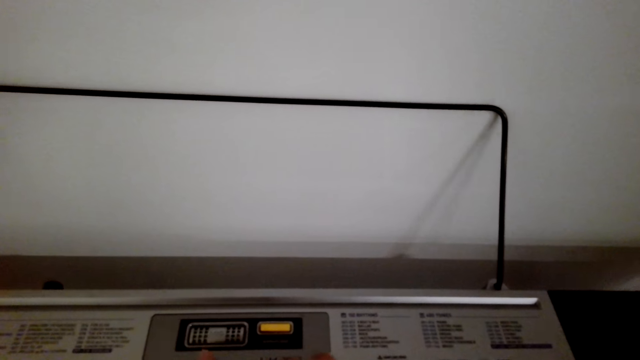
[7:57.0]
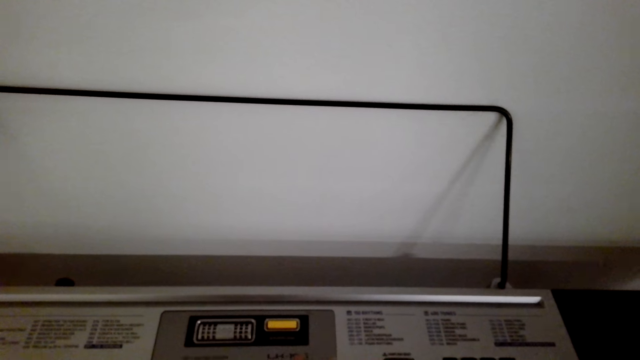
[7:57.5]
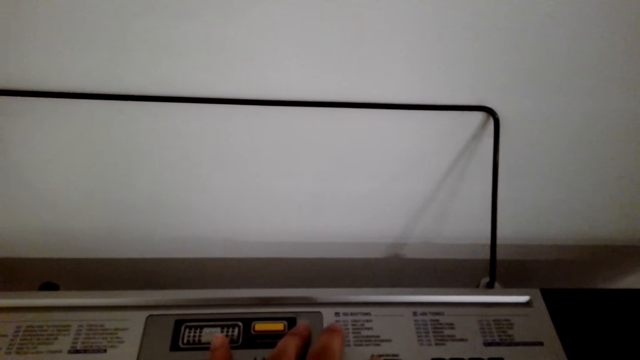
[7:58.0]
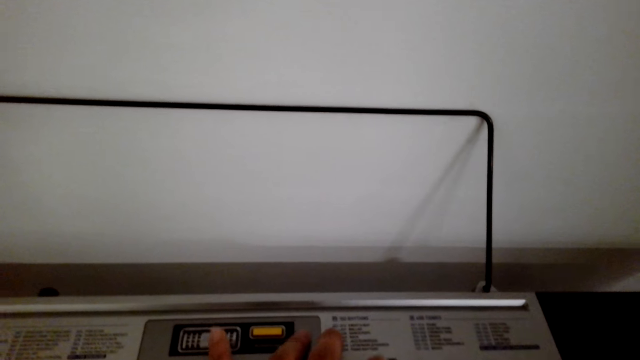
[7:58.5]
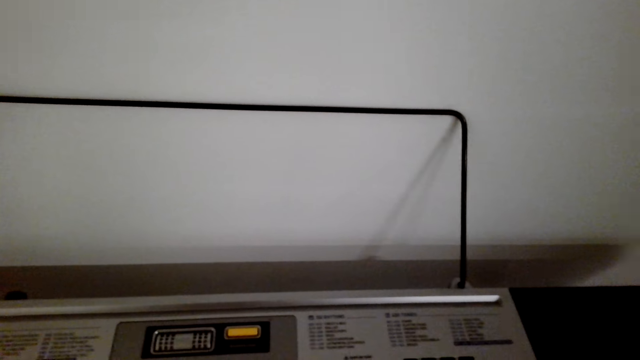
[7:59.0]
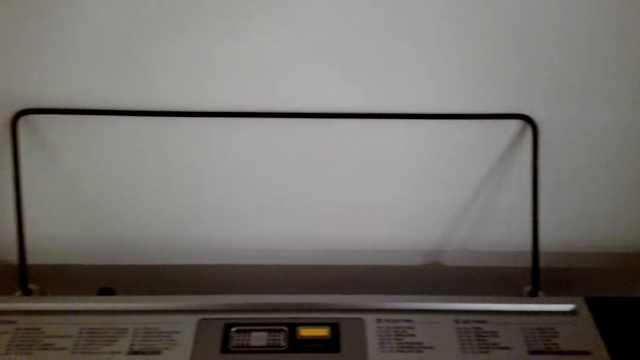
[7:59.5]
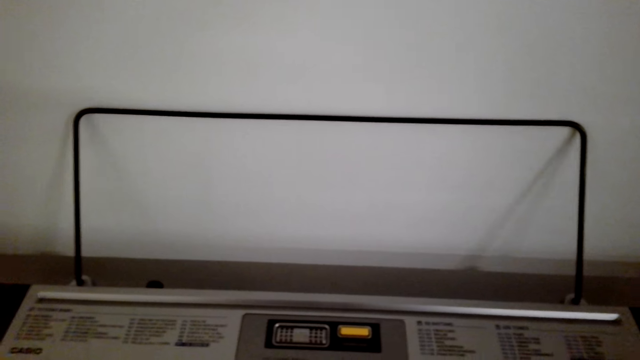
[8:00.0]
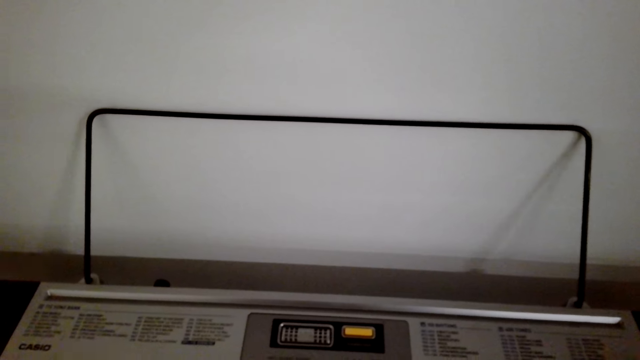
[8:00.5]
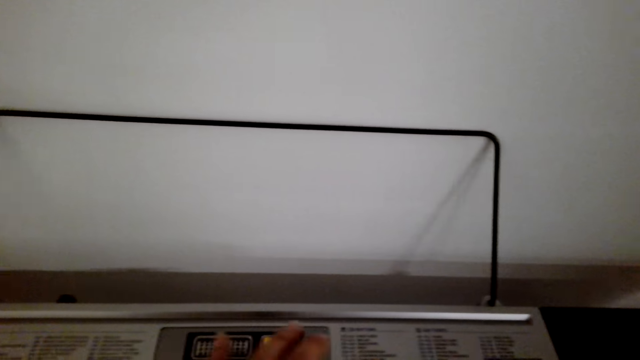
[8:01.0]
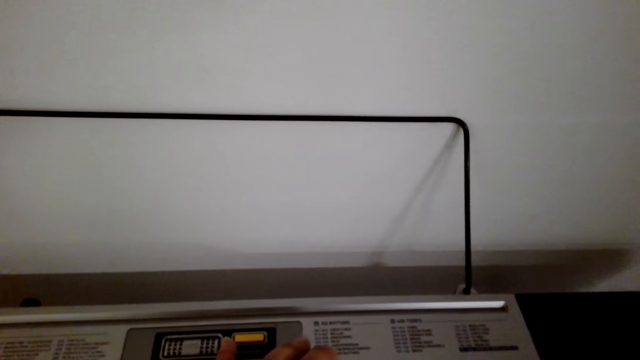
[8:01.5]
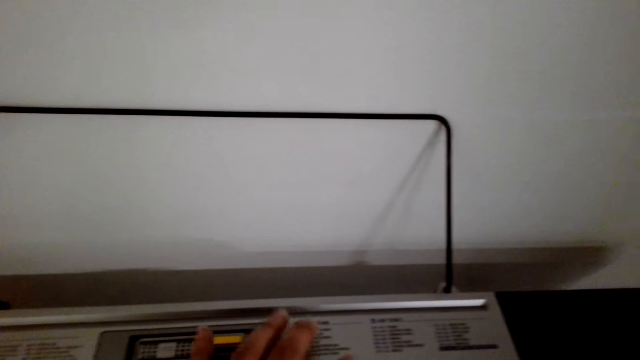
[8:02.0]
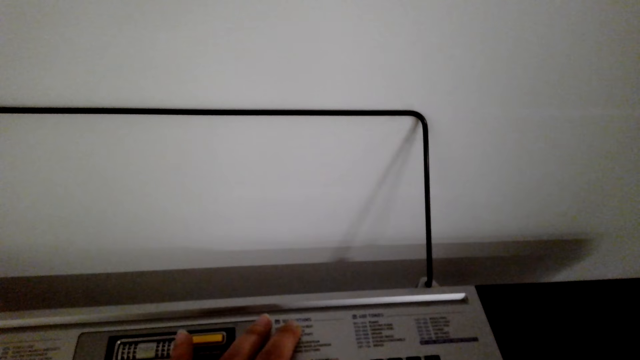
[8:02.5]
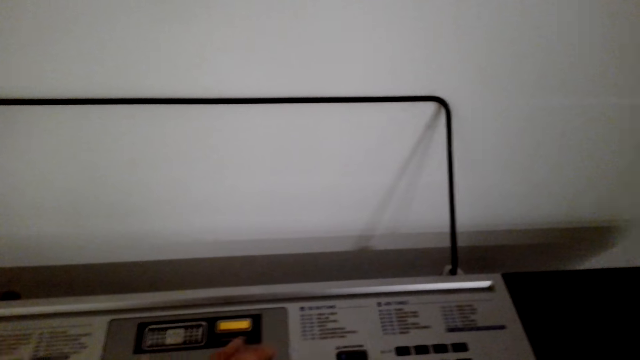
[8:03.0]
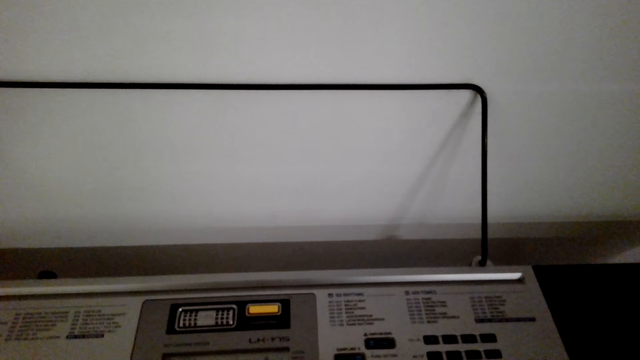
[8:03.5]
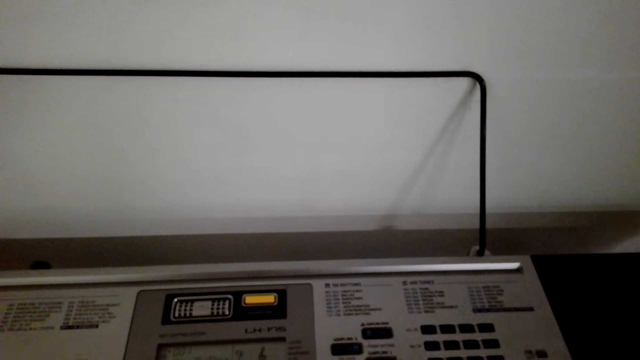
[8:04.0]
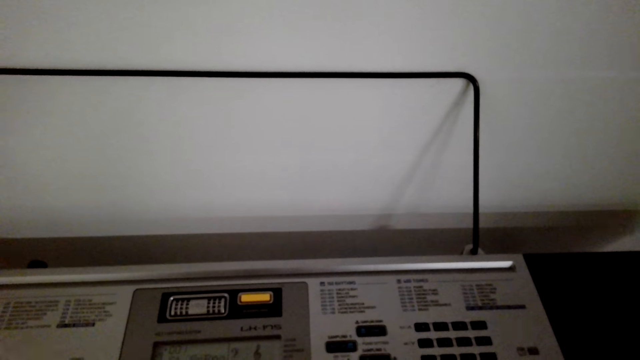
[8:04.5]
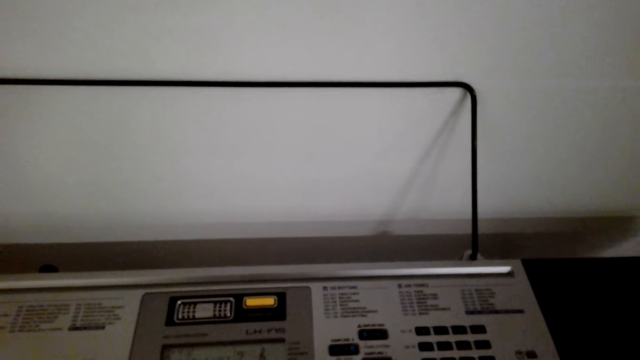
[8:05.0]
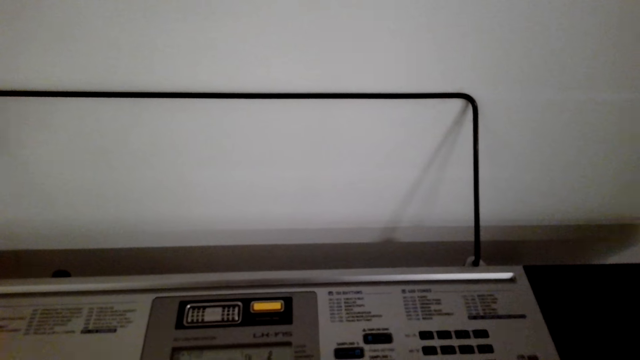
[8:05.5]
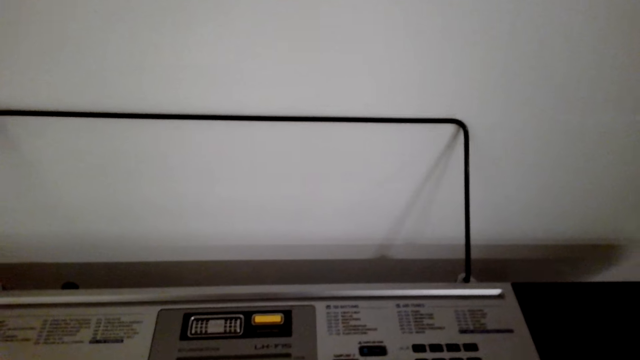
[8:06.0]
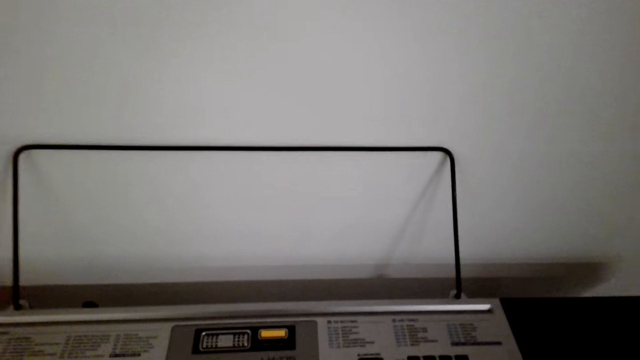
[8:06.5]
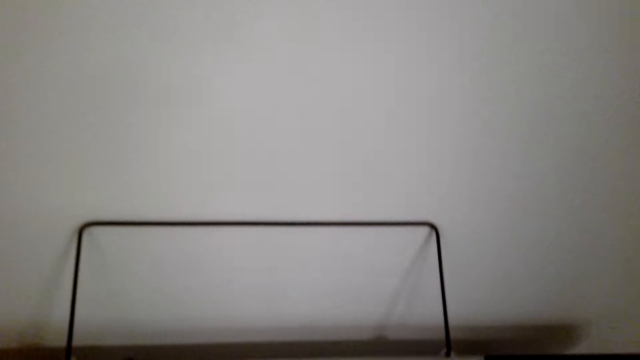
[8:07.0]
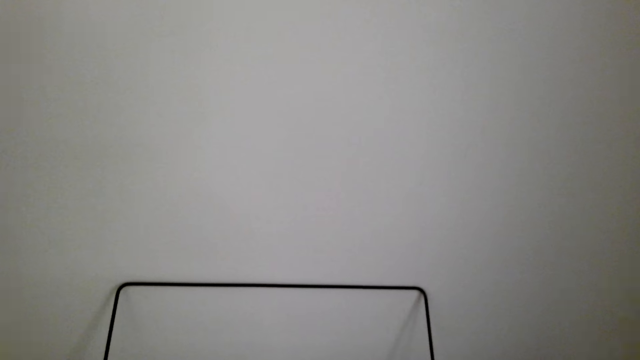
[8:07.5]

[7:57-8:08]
The camera wearer presses the piano buttons. They stop playing the piano. They look at the piano.

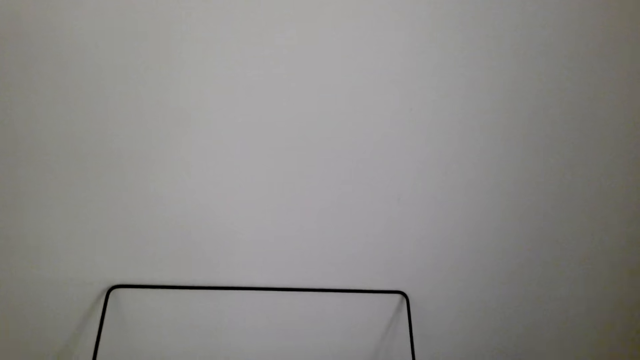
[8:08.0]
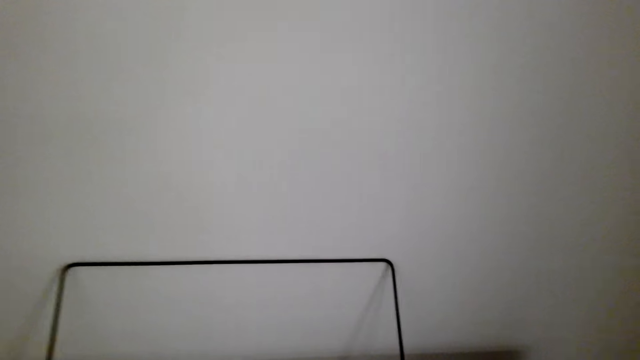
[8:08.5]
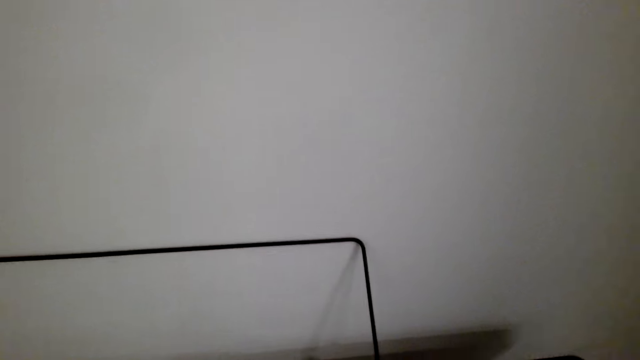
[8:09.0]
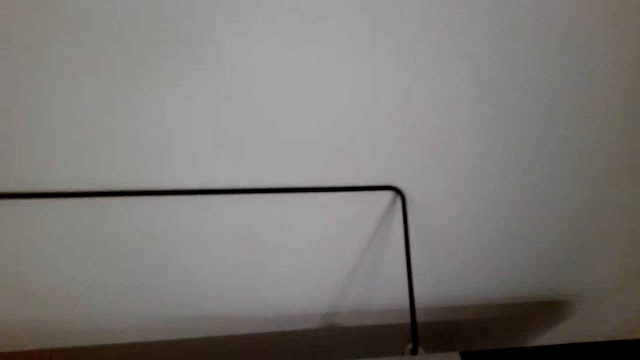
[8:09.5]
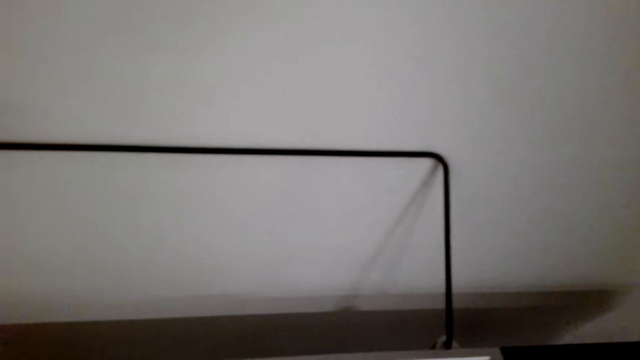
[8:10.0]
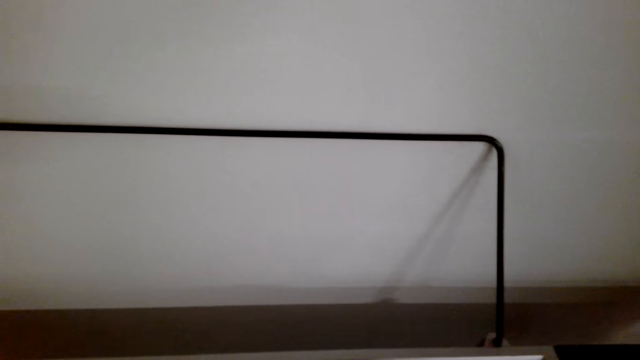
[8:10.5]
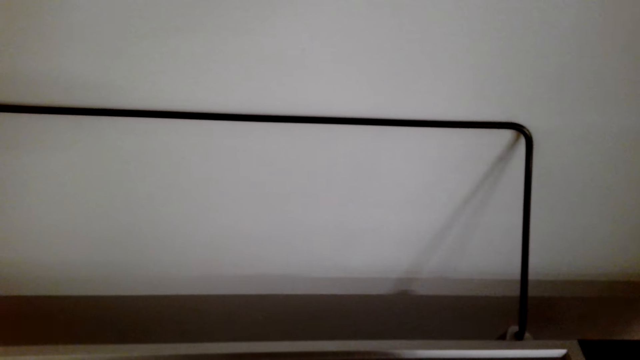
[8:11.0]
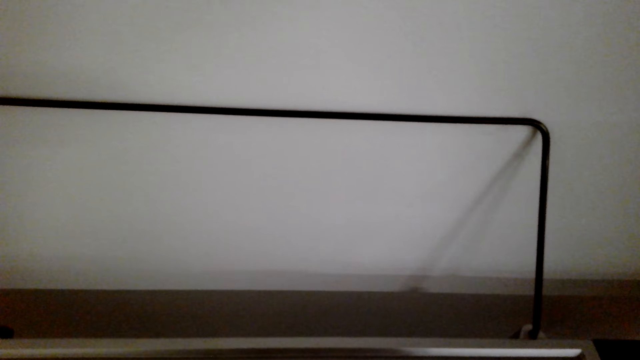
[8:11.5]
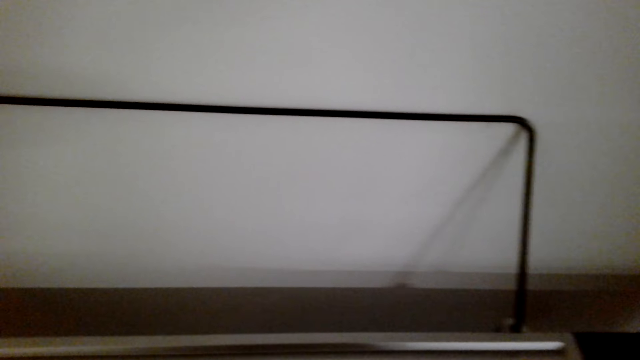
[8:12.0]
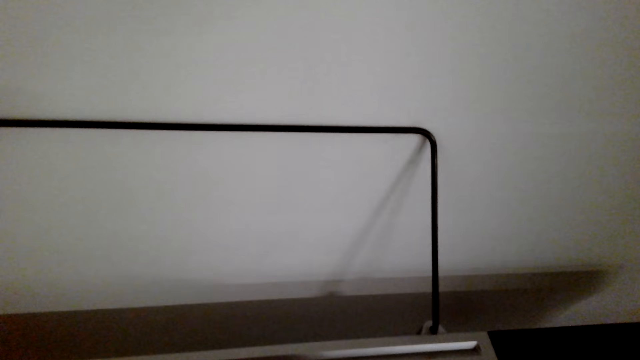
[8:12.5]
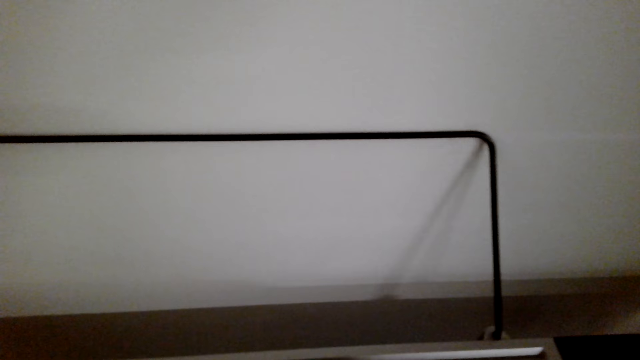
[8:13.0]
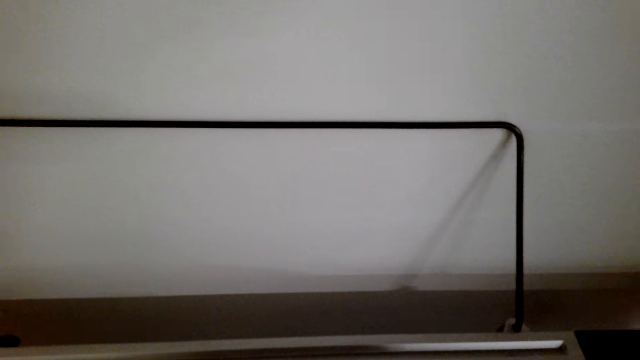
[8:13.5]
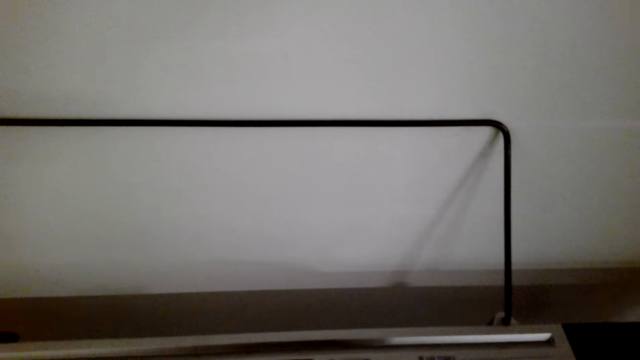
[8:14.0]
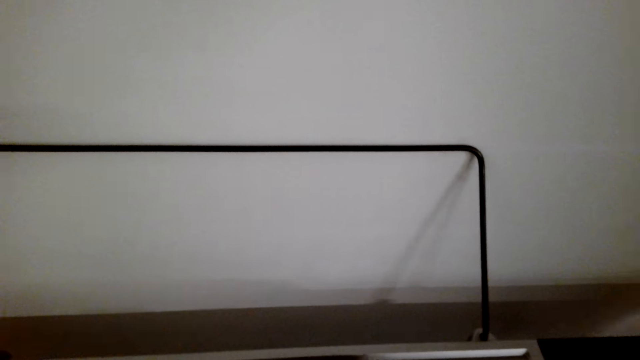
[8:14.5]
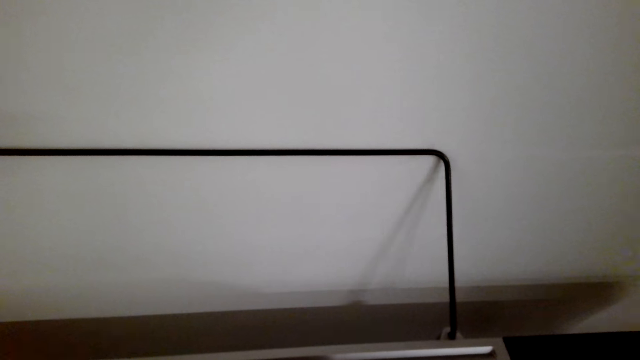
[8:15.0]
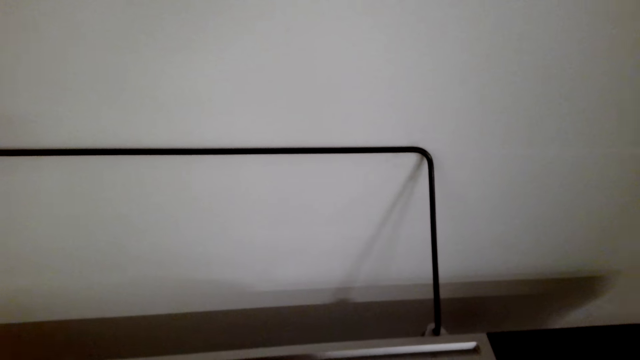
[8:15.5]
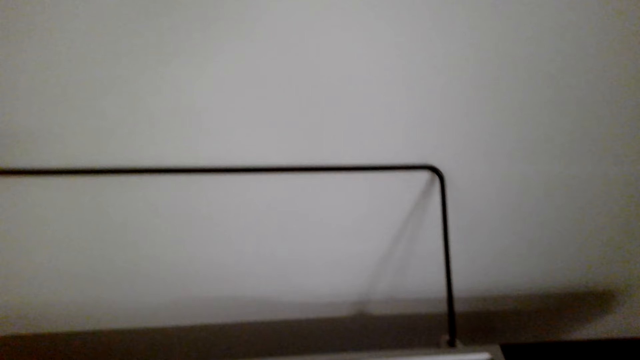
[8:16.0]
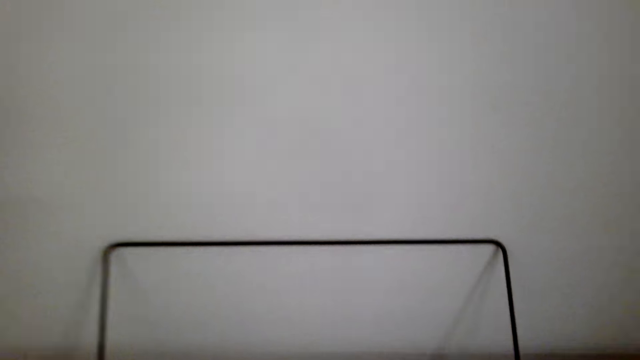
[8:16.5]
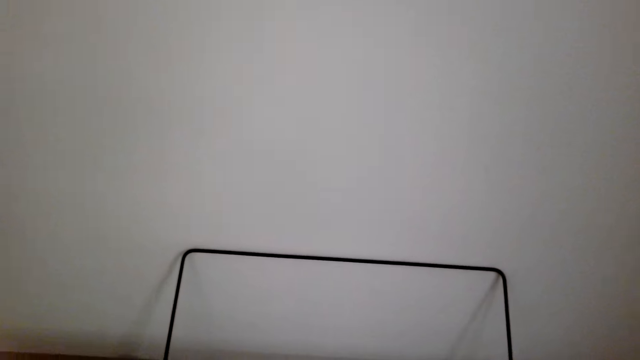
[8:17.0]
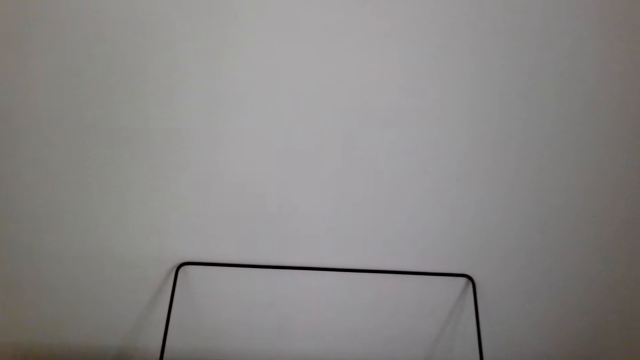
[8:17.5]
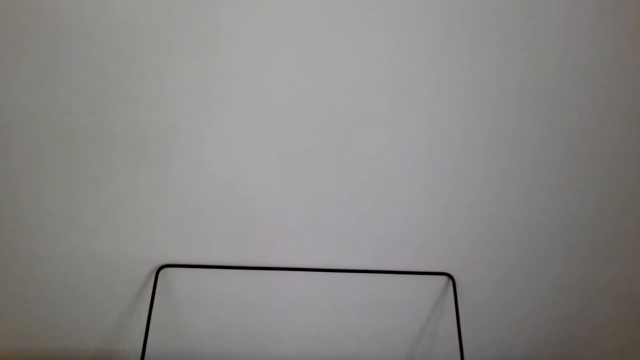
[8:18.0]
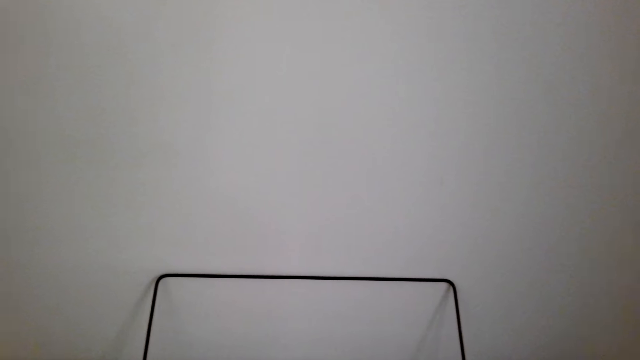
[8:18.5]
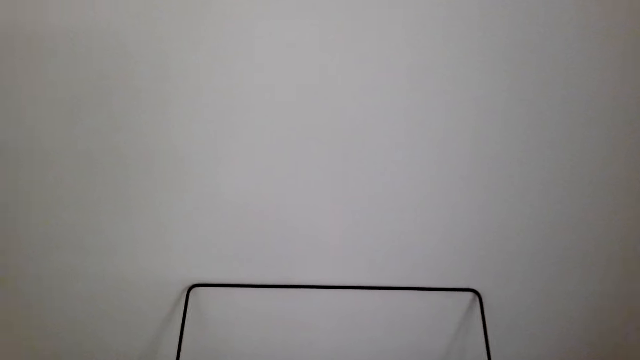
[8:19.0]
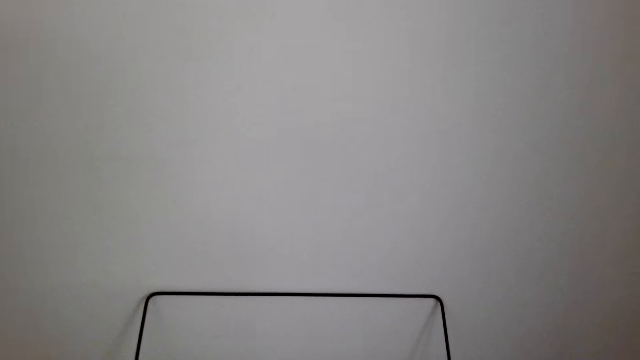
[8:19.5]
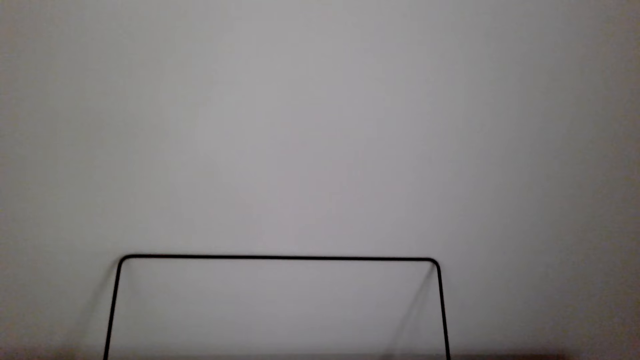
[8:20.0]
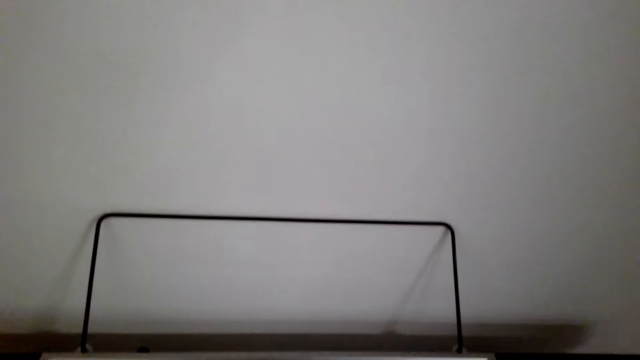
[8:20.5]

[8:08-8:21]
The camera wearer plays the piano. They look at the piano. They play the piano.
